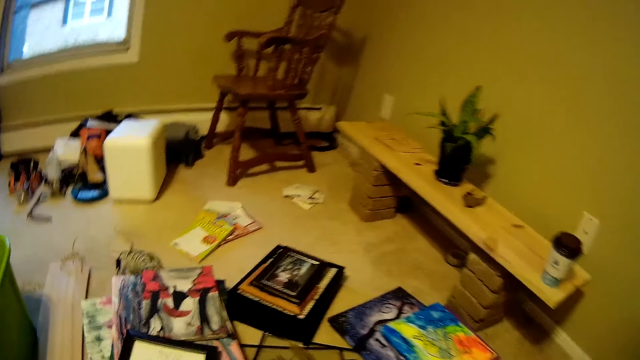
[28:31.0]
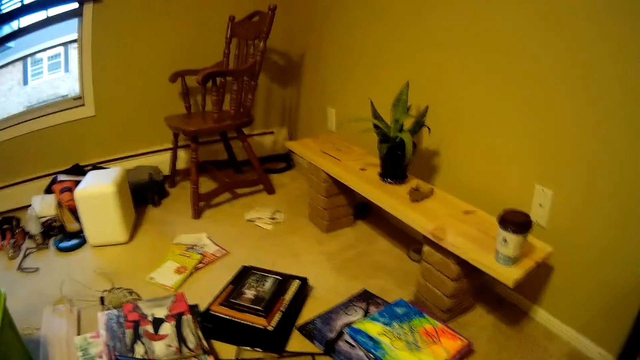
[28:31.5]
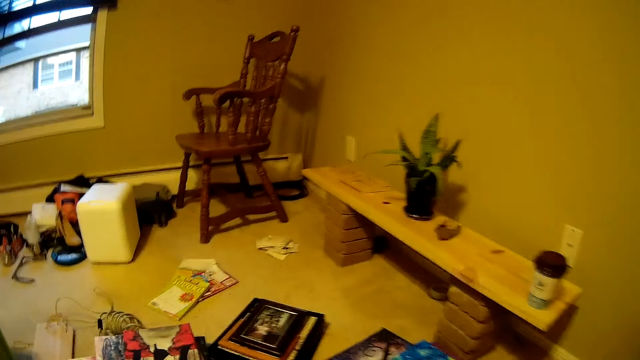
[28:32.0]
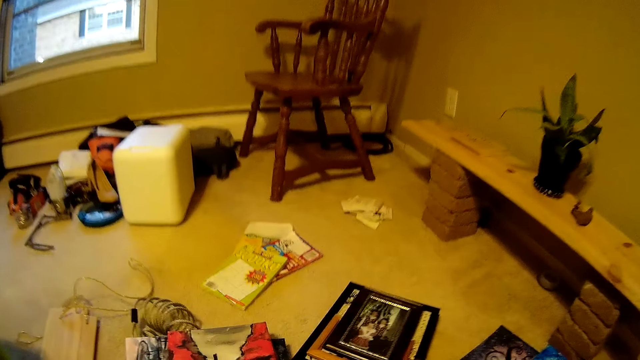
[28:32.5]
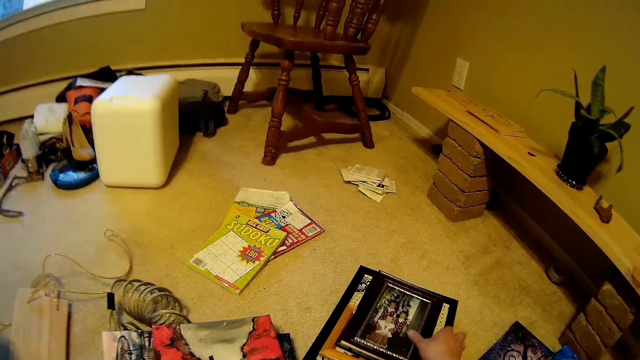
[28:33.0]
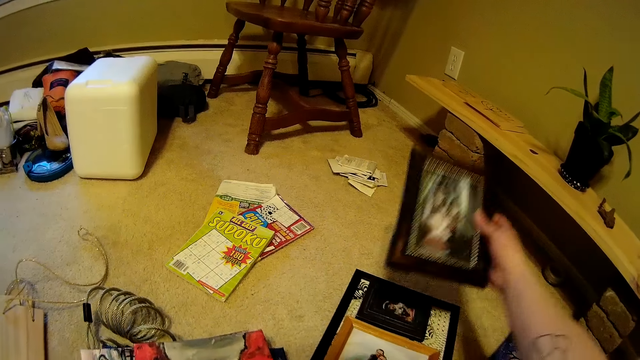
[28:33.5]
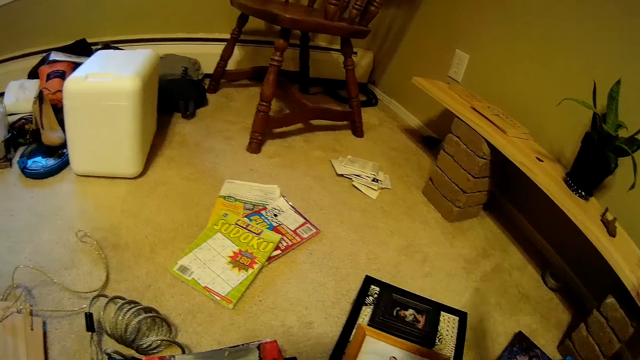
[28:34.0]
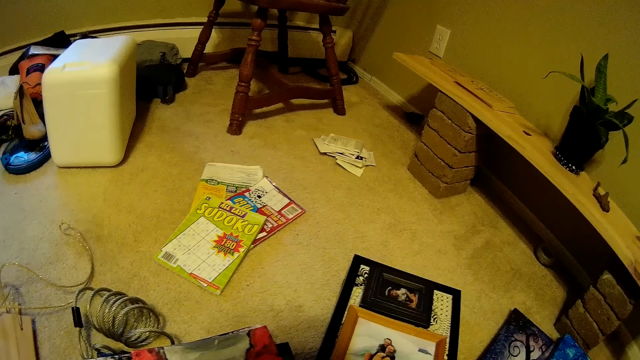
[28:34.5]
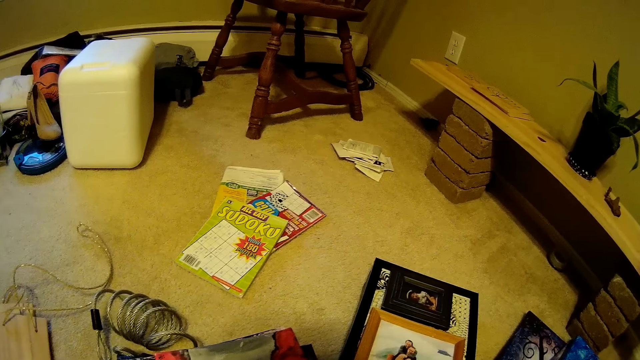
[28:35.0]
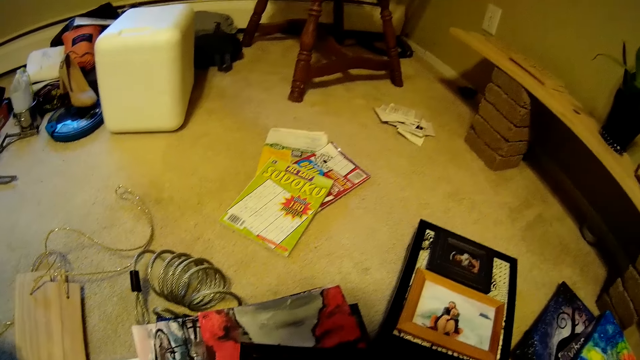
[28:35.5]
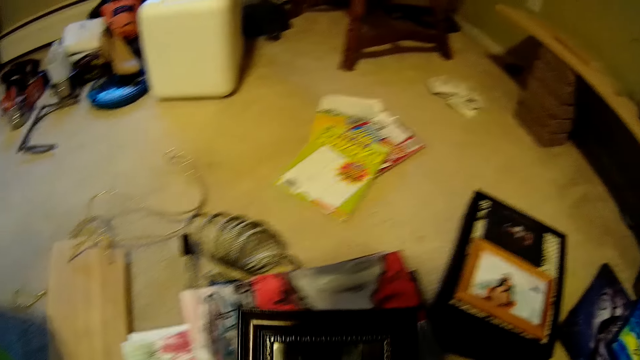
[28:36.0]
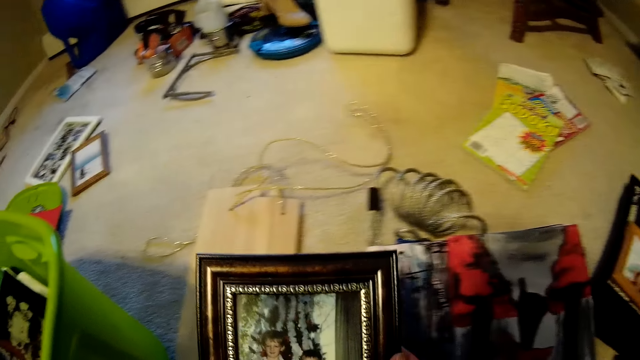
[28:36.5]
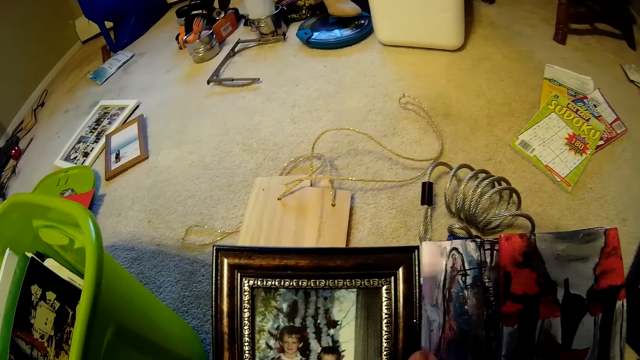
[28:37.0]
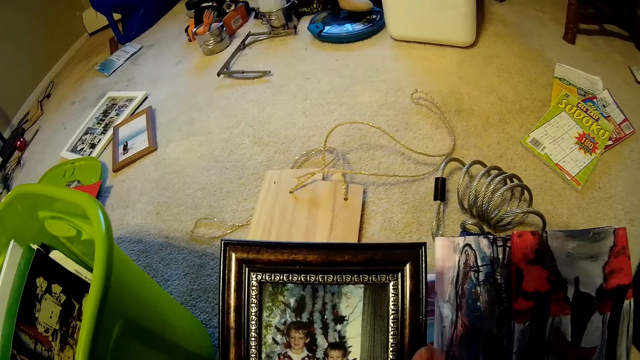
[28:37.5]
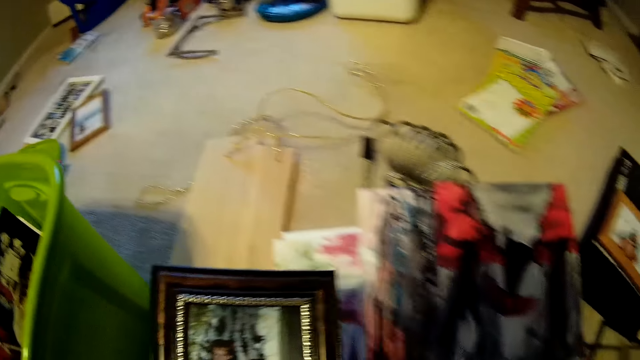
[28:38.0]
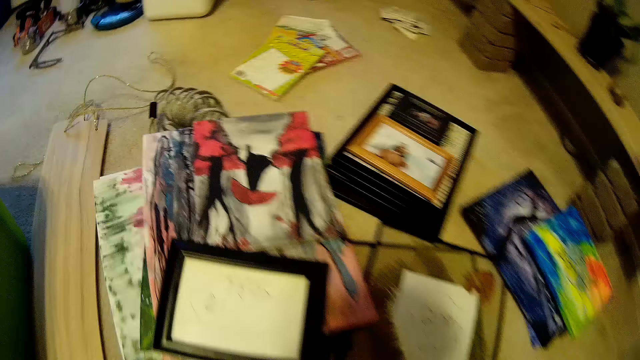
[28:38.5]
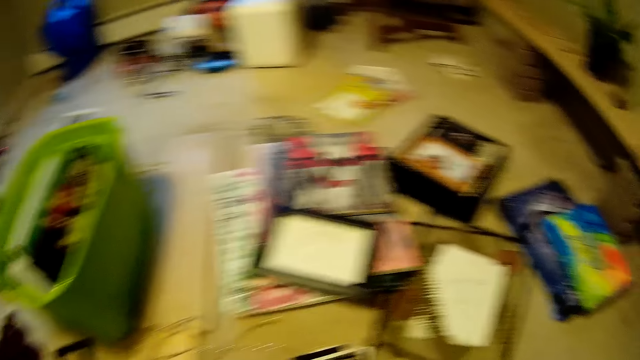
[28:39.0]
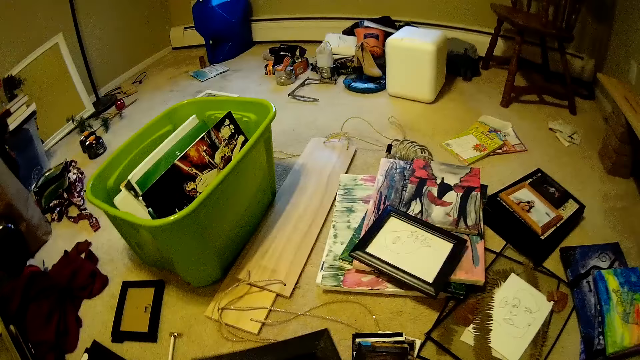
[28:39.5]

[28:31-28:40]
The camera wearer picks up a photo frame from the floor with her right hand. She looks at the frame.

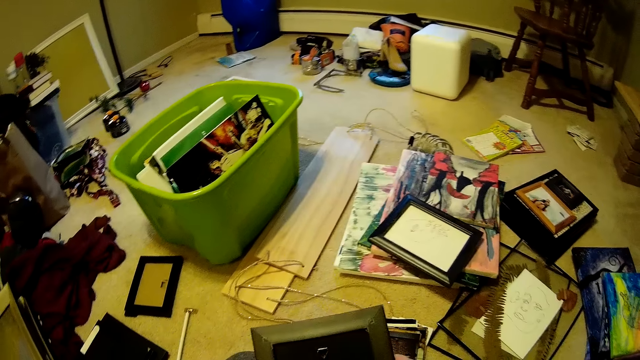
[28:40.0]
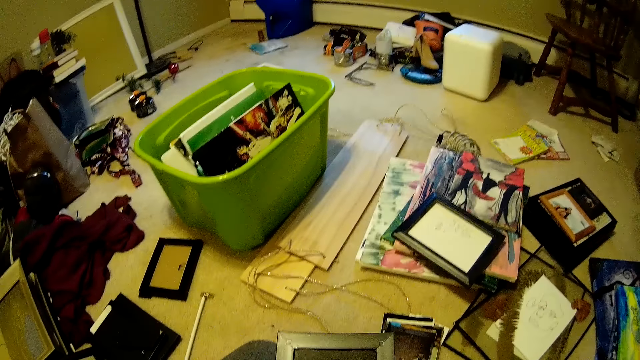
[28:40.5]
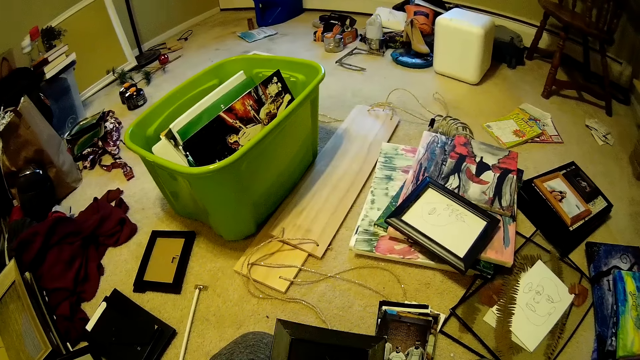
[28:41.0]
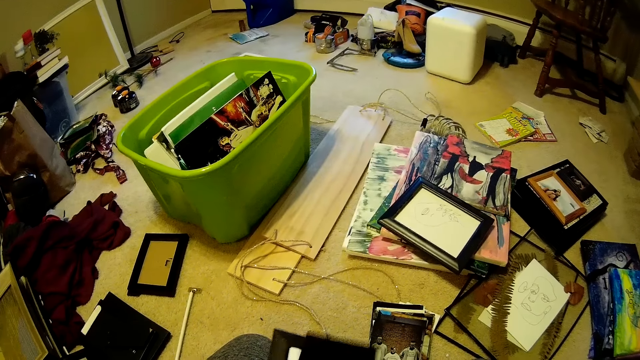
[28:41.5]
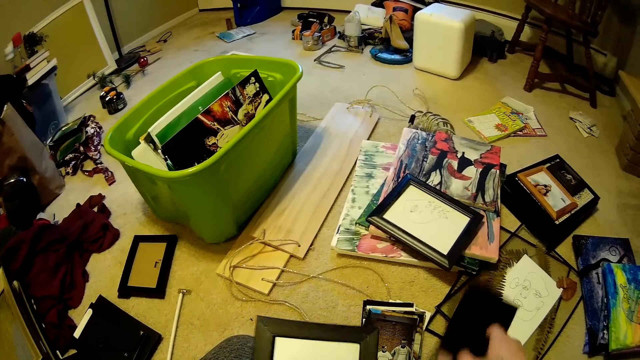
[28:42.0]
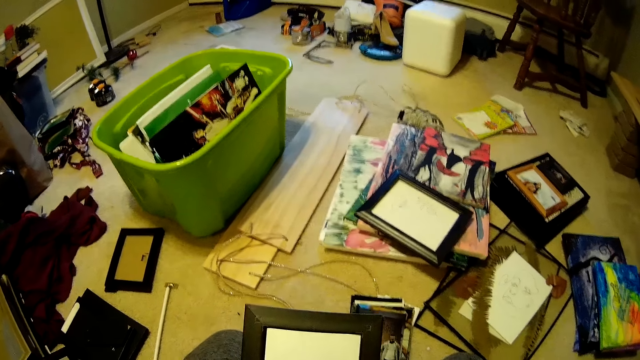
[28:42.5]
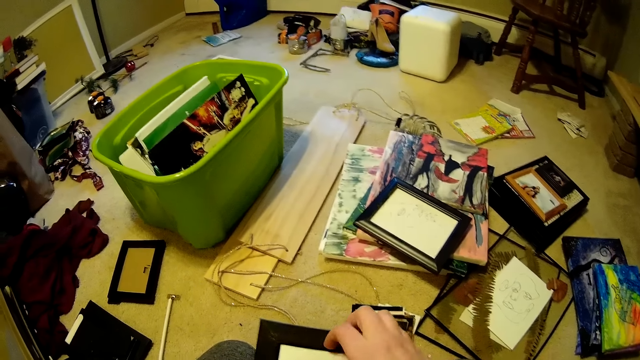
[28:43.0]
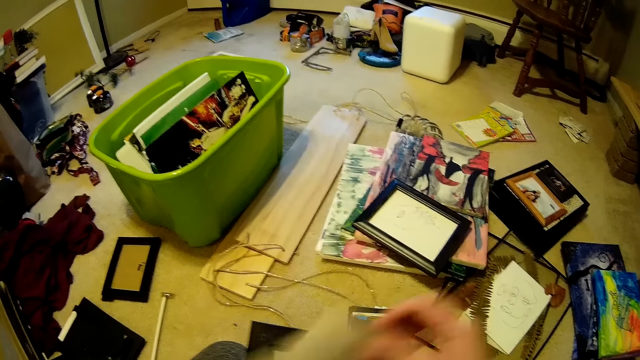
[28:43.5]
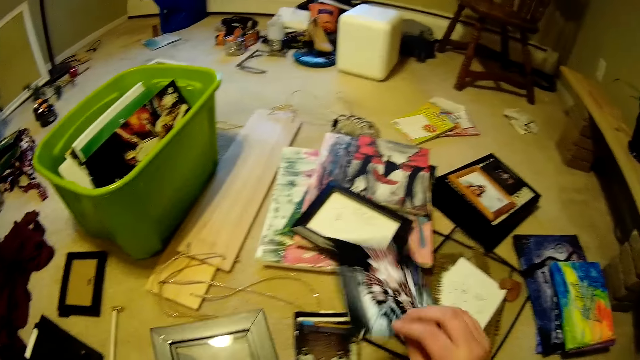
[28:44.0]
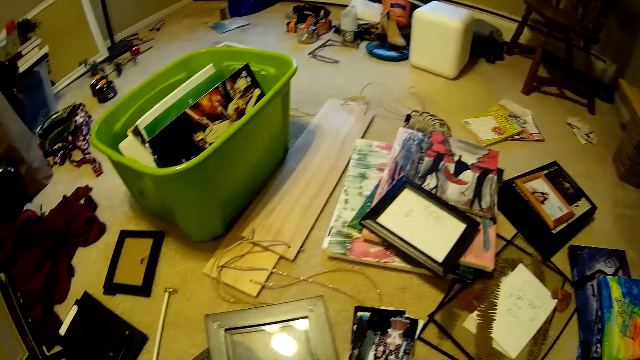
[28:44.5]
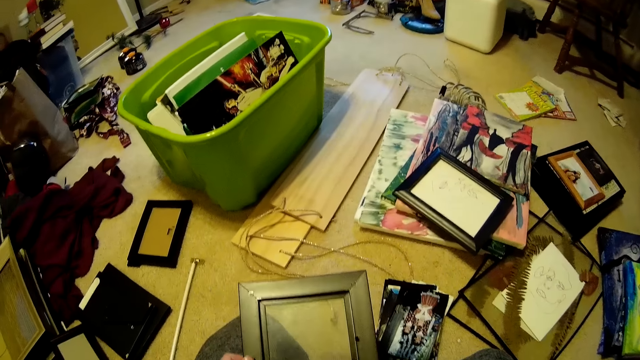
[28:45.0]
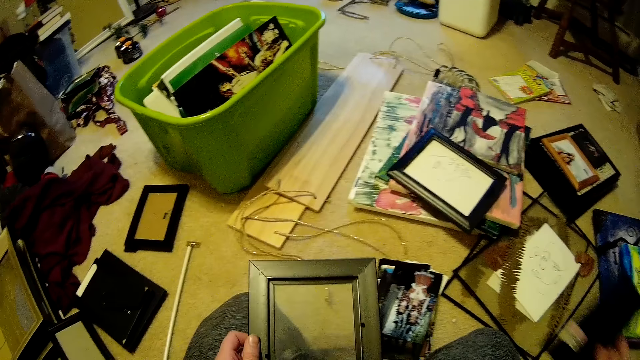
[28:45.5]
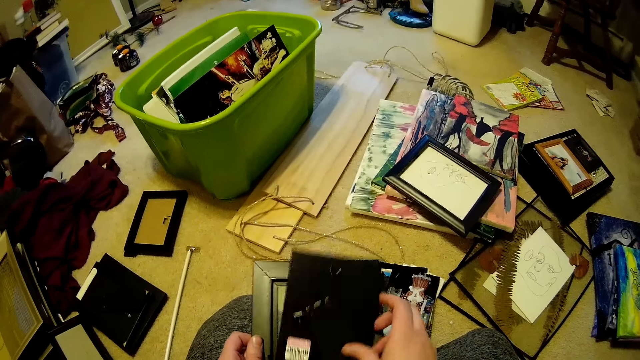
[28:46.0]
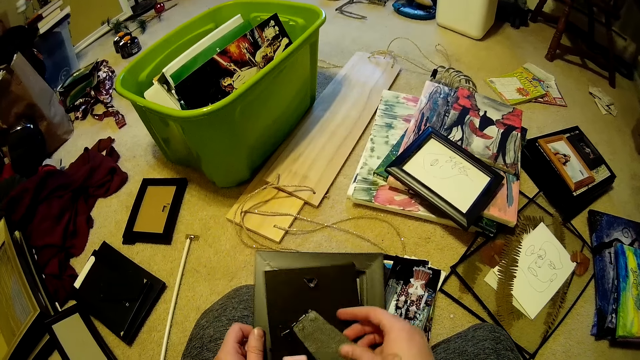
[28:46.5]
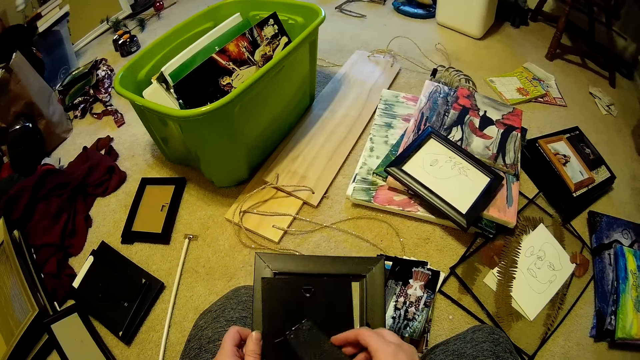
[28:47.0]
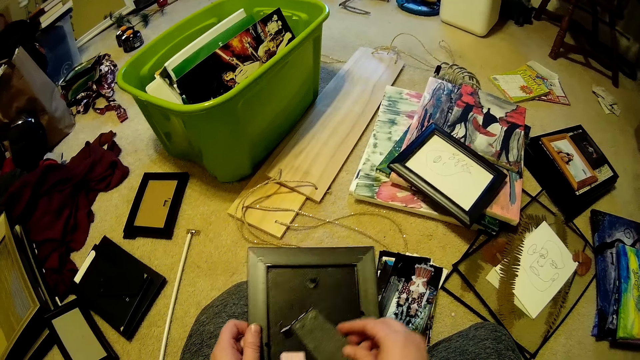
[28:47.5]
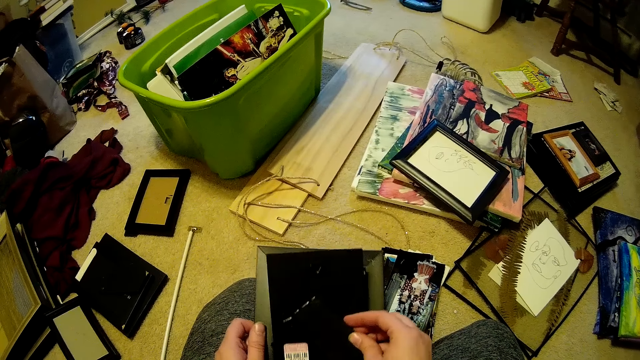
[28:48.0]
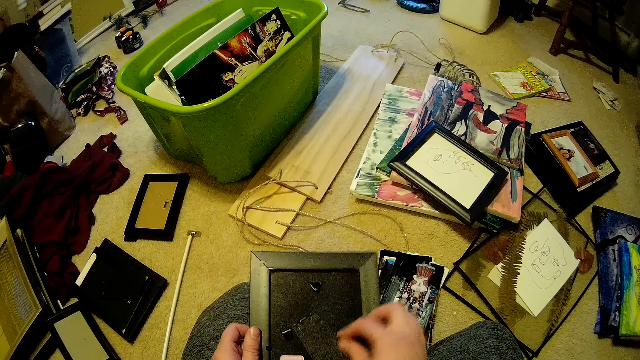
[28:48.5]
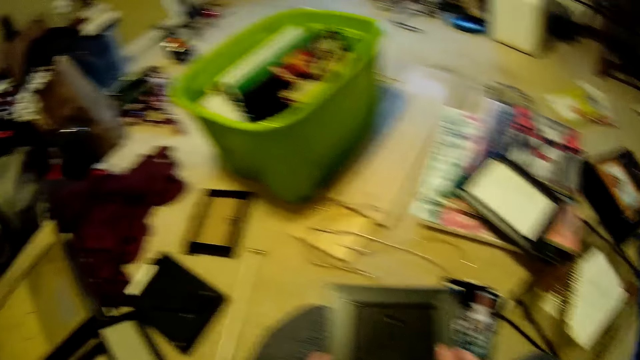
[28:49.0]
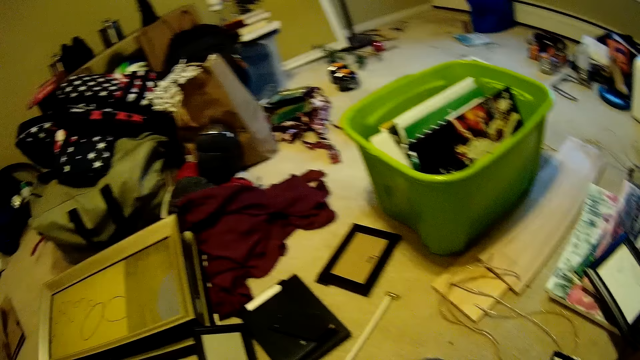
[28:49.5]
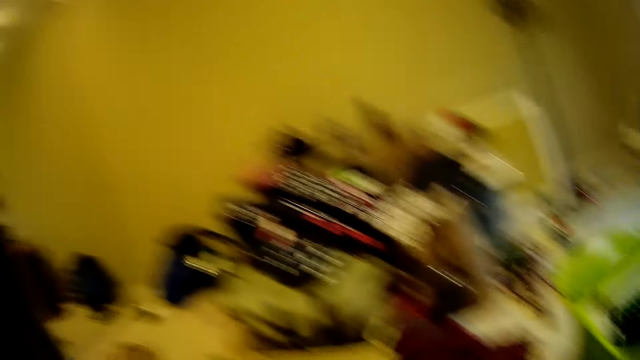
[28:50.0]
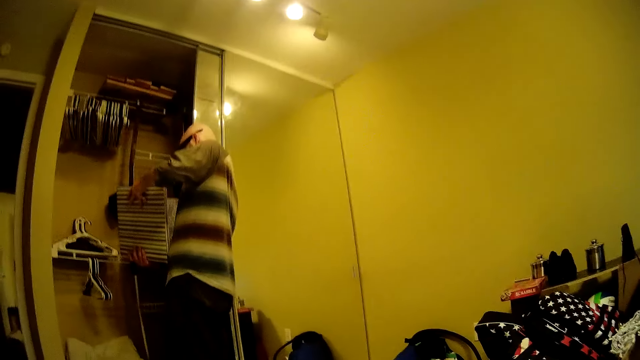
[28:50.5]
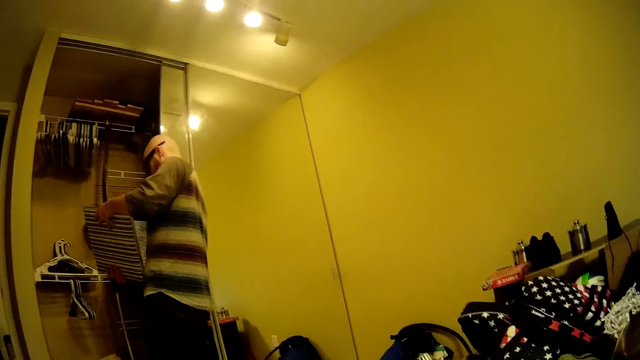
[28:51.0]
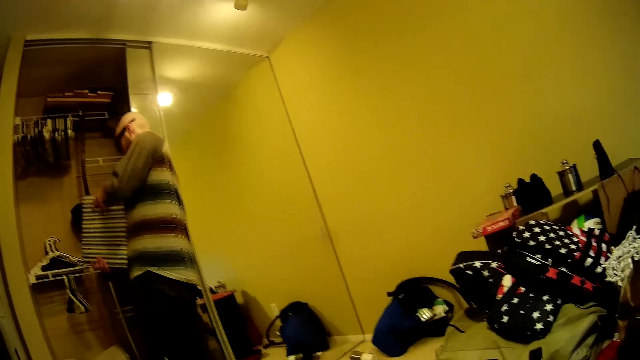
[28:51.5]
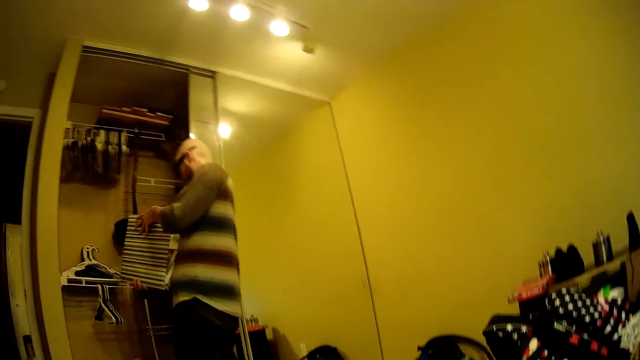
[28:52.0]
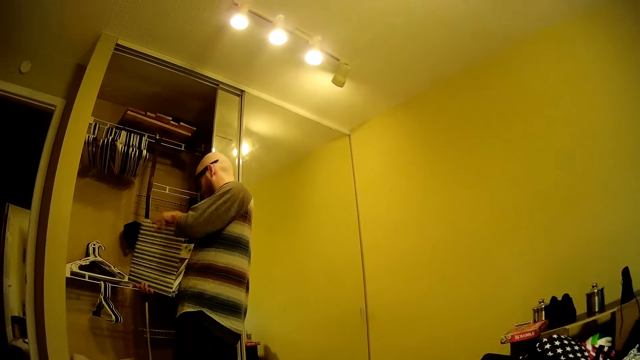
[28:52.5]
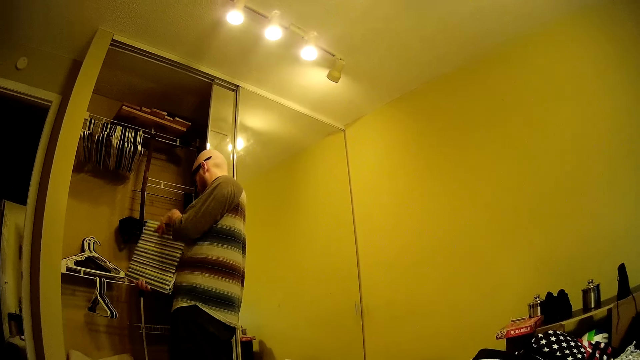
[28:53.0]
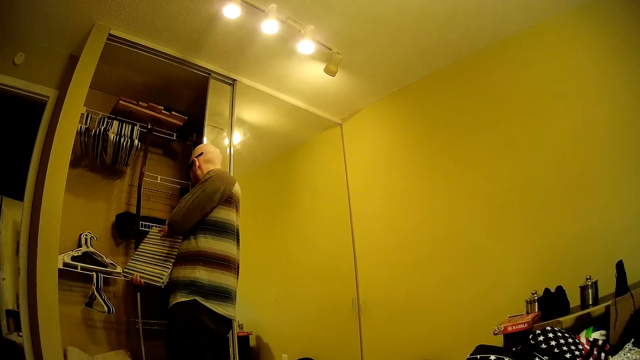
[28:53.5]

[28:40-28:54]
The camera wearer opens the photo frame with her right hand. She removes the cover of the frame. She removes the photo from the photo frame with her right hand. She interacts with a man. She holds the photo frame with her left hand. She drops the photo on the floor with her right hand. She closes the photo frame with her right hand. She attaches the cover to the frame. She looks around. The man looks through a photobook in both hands.
